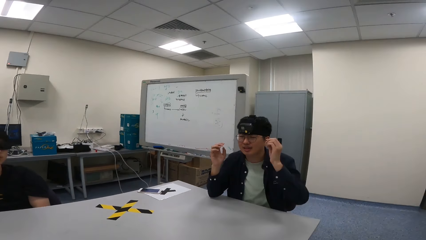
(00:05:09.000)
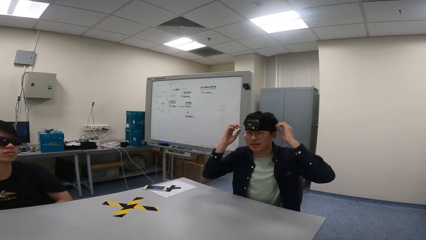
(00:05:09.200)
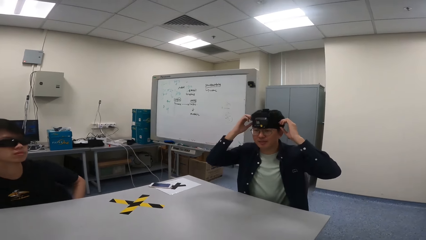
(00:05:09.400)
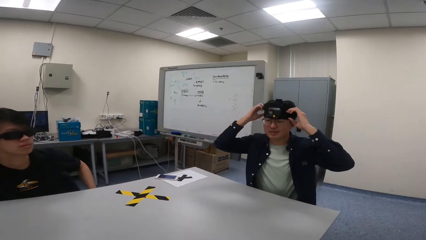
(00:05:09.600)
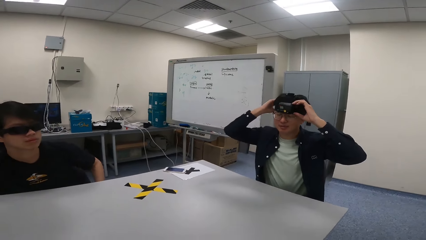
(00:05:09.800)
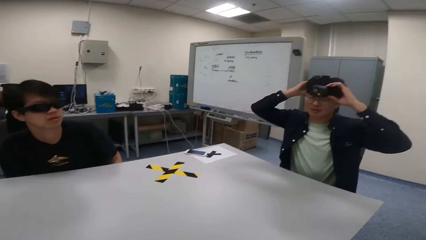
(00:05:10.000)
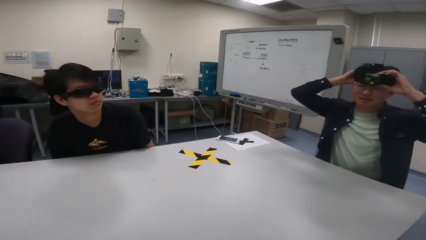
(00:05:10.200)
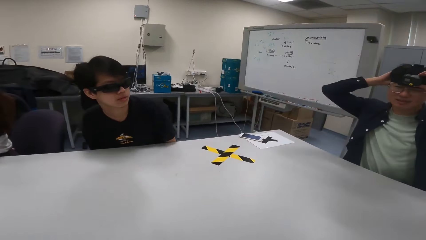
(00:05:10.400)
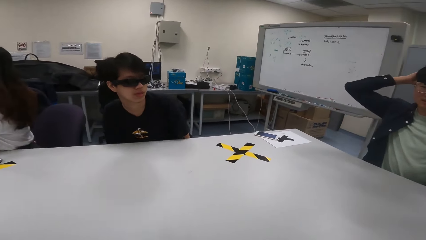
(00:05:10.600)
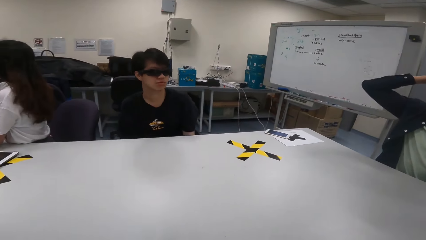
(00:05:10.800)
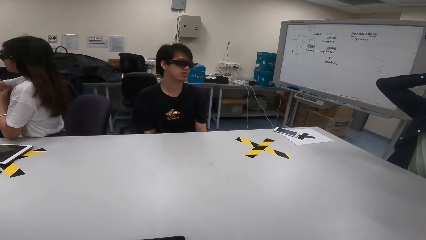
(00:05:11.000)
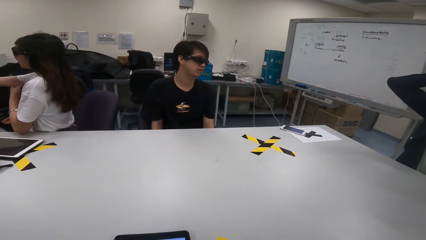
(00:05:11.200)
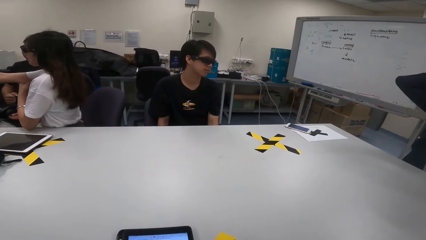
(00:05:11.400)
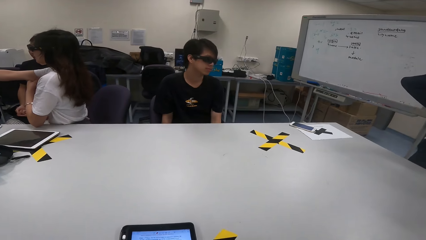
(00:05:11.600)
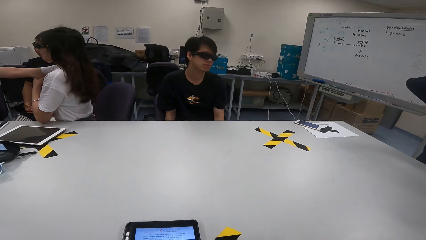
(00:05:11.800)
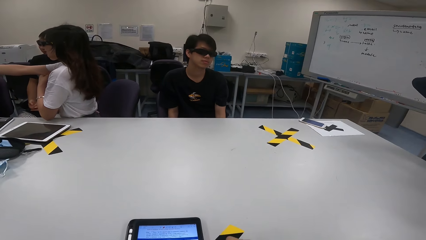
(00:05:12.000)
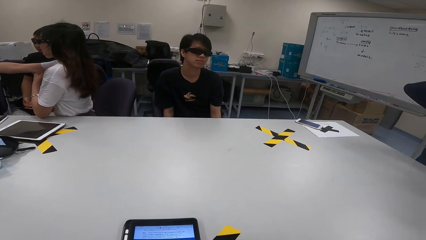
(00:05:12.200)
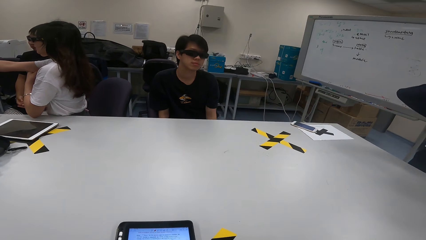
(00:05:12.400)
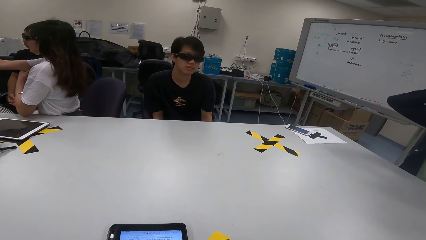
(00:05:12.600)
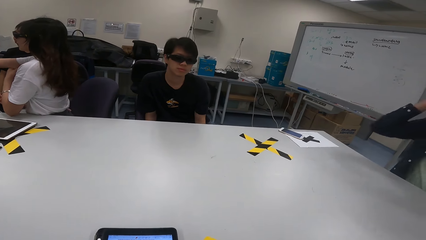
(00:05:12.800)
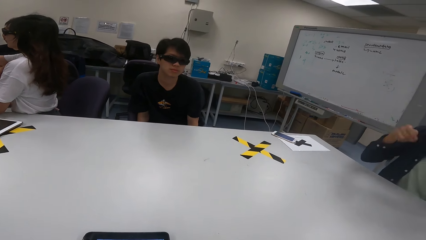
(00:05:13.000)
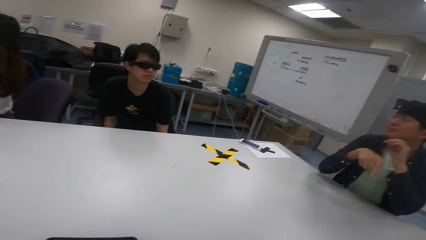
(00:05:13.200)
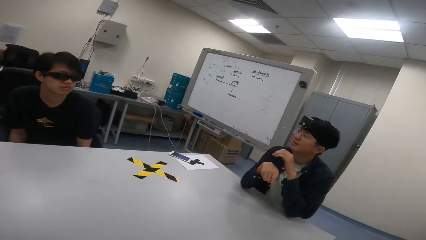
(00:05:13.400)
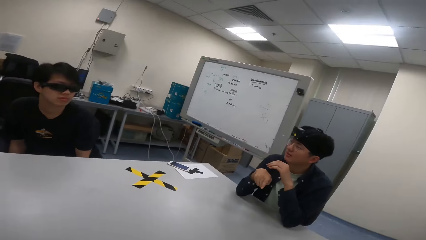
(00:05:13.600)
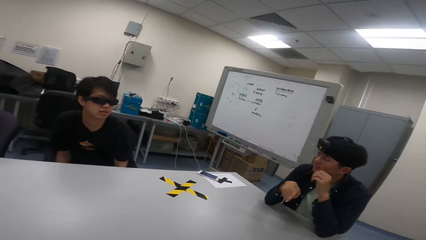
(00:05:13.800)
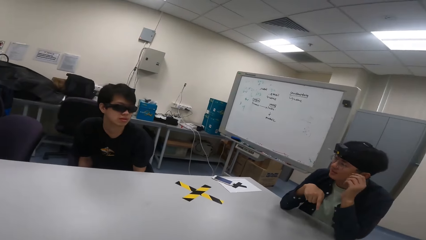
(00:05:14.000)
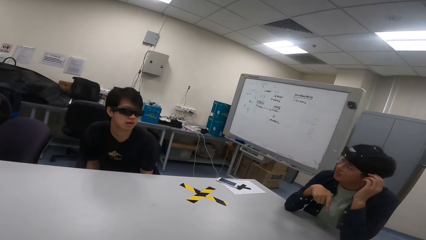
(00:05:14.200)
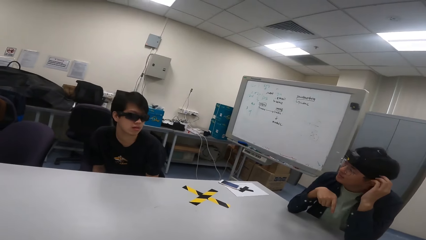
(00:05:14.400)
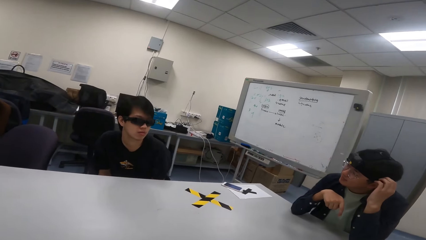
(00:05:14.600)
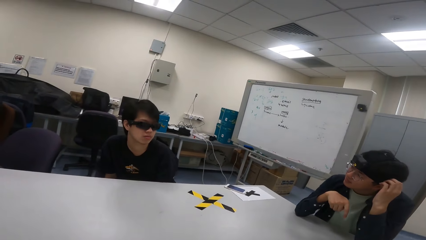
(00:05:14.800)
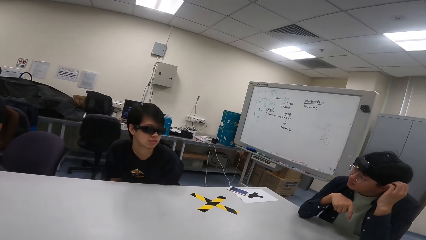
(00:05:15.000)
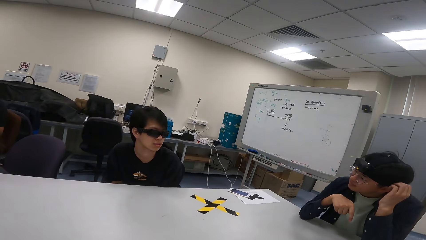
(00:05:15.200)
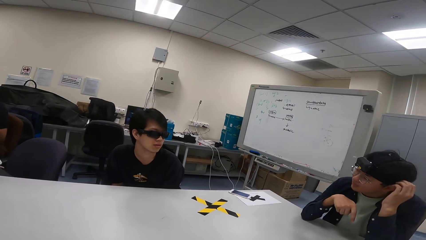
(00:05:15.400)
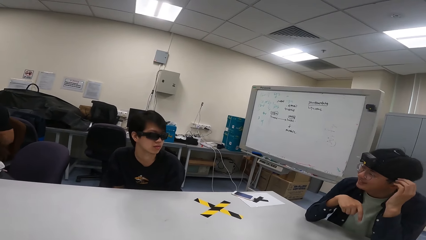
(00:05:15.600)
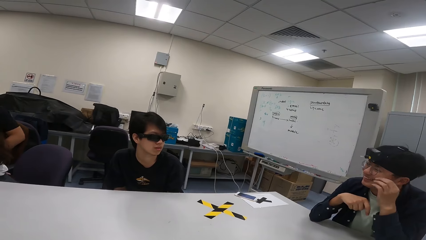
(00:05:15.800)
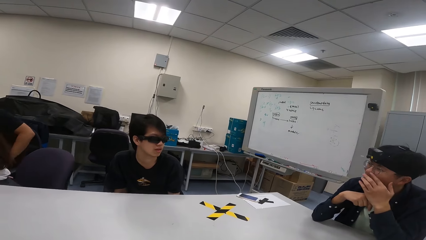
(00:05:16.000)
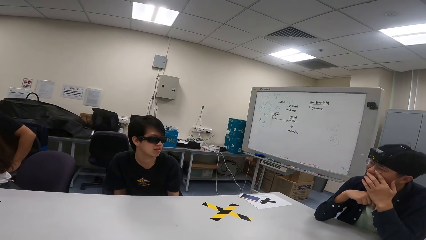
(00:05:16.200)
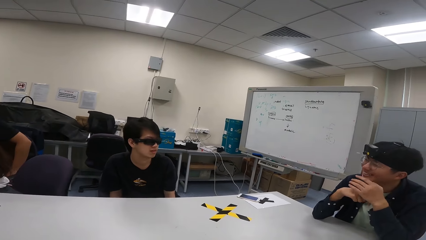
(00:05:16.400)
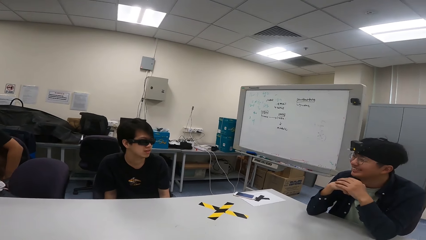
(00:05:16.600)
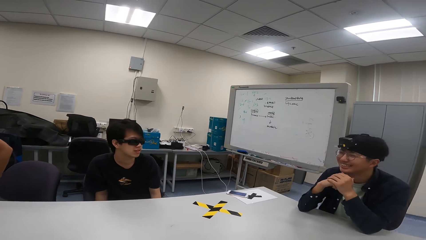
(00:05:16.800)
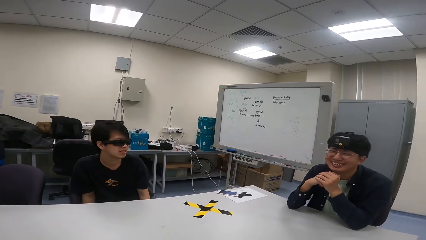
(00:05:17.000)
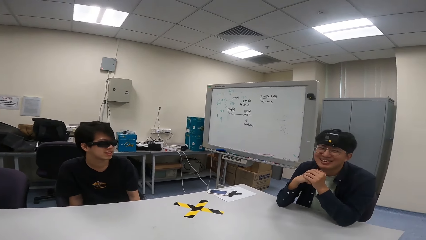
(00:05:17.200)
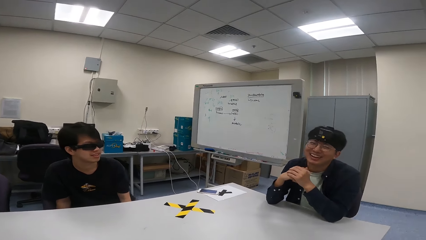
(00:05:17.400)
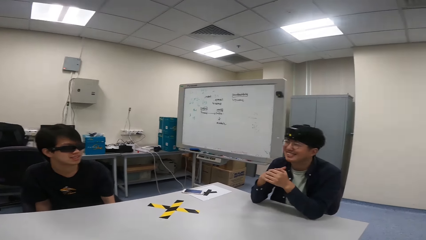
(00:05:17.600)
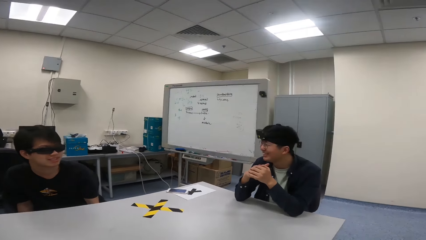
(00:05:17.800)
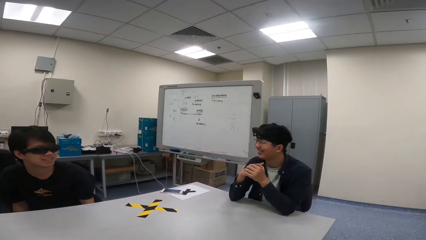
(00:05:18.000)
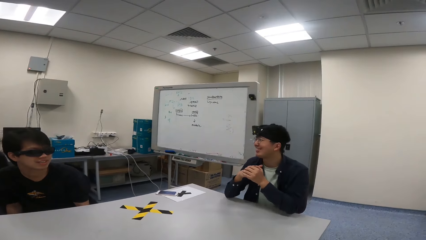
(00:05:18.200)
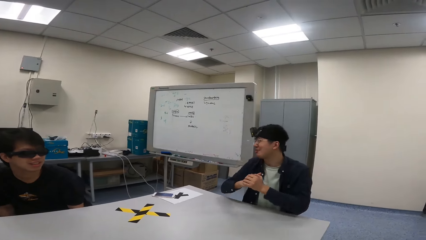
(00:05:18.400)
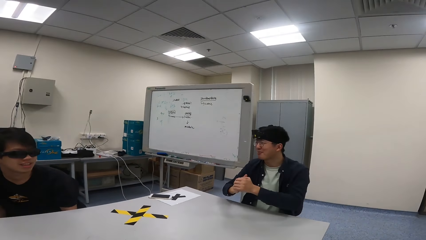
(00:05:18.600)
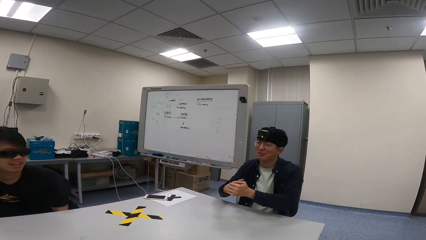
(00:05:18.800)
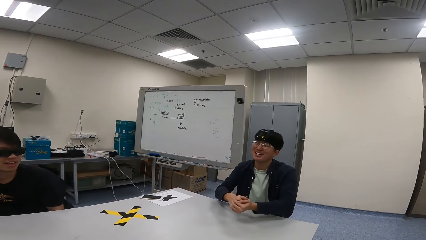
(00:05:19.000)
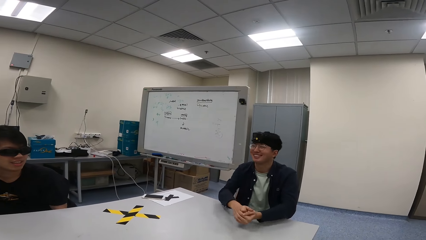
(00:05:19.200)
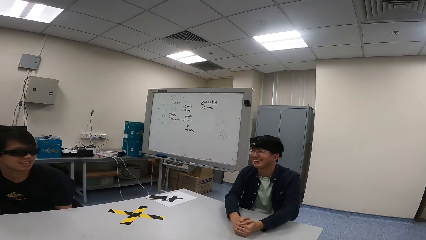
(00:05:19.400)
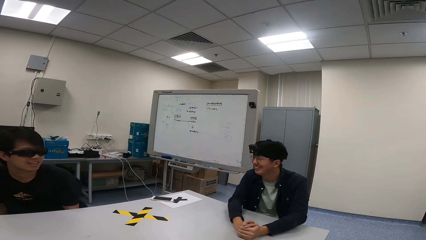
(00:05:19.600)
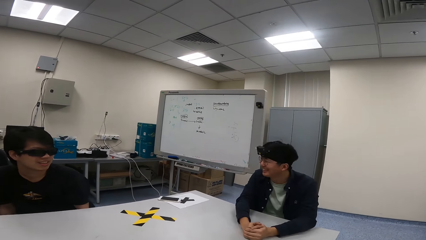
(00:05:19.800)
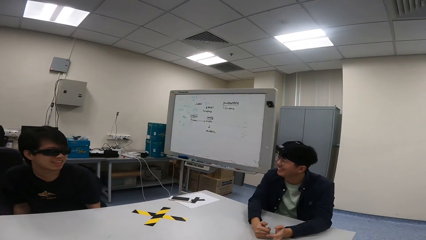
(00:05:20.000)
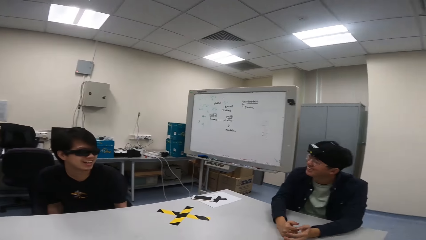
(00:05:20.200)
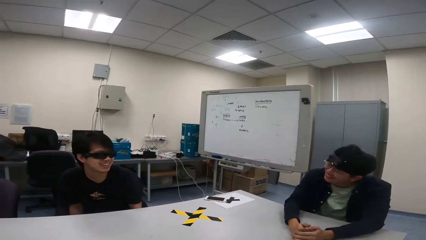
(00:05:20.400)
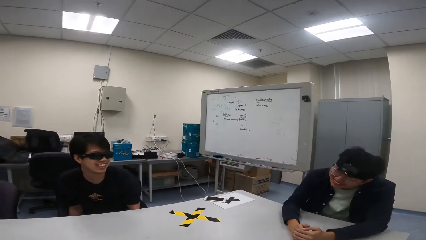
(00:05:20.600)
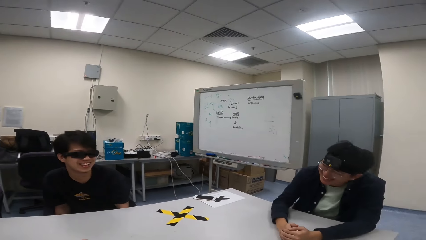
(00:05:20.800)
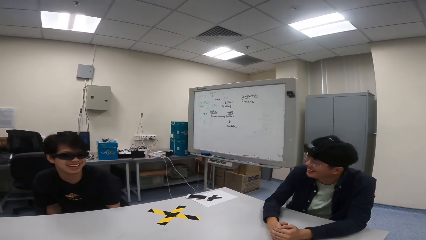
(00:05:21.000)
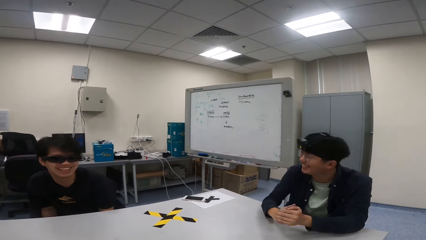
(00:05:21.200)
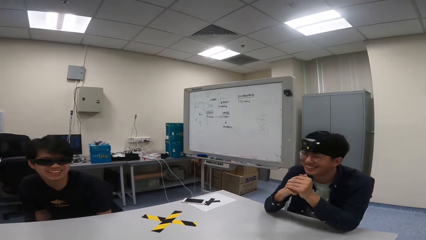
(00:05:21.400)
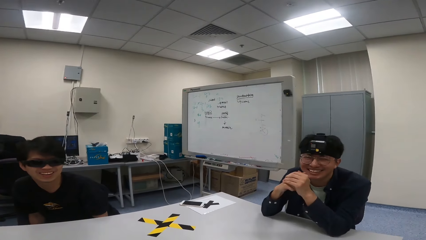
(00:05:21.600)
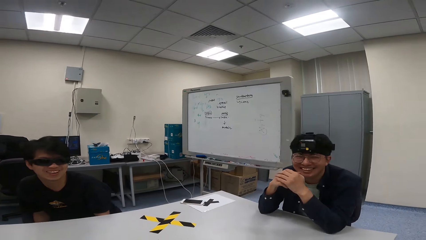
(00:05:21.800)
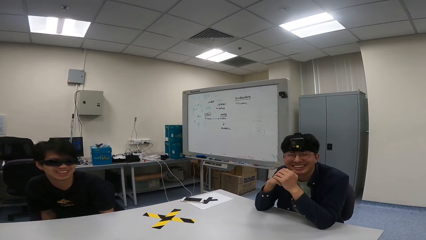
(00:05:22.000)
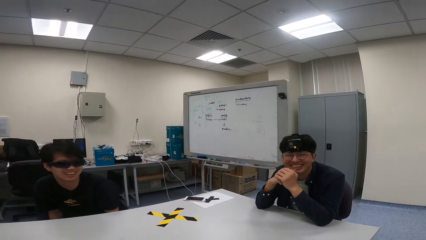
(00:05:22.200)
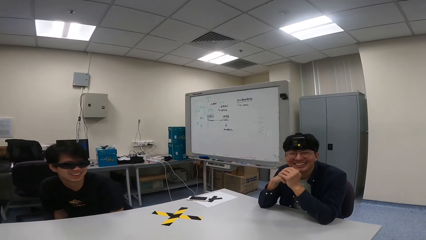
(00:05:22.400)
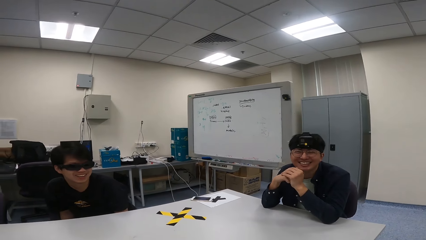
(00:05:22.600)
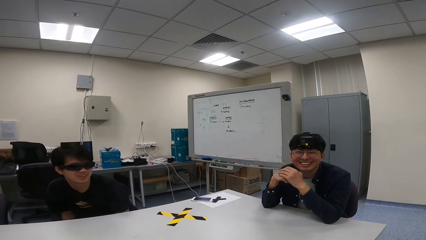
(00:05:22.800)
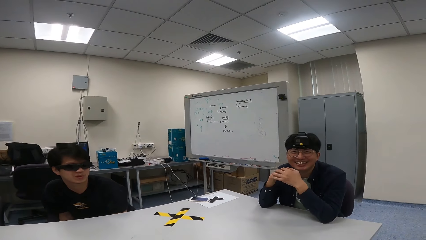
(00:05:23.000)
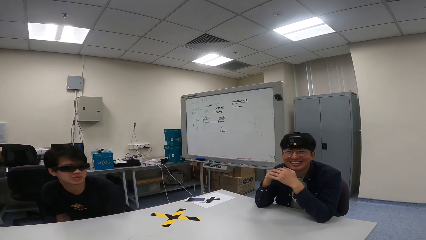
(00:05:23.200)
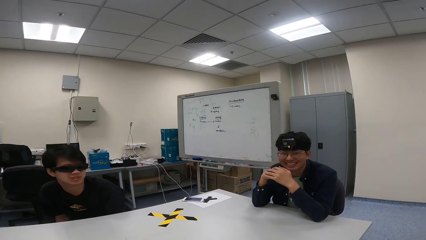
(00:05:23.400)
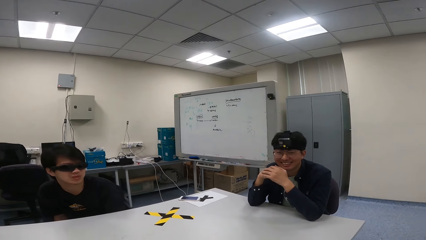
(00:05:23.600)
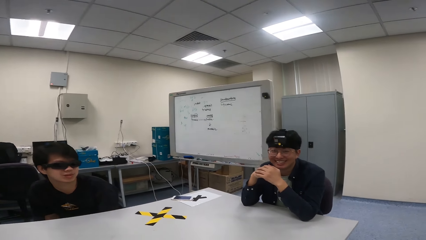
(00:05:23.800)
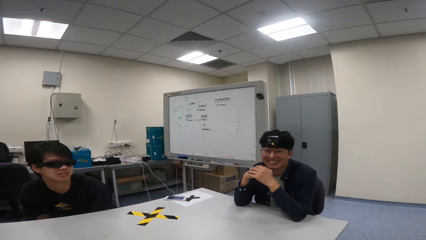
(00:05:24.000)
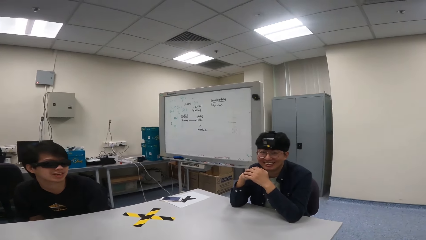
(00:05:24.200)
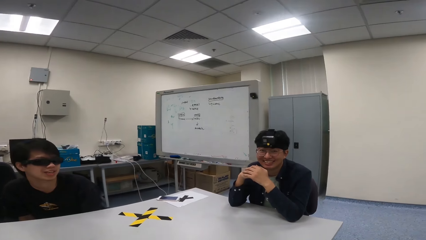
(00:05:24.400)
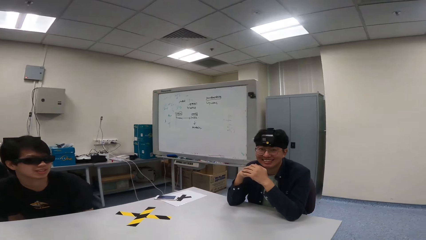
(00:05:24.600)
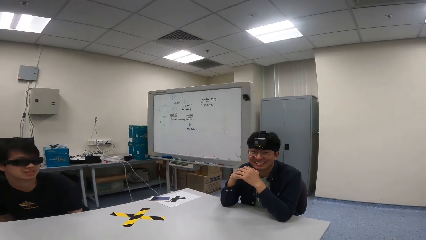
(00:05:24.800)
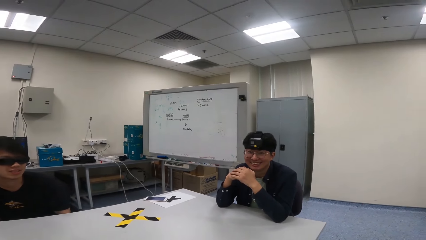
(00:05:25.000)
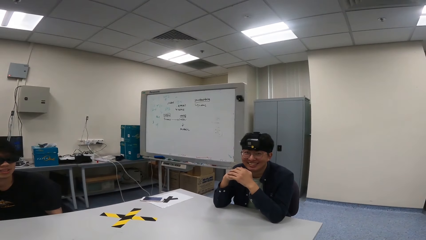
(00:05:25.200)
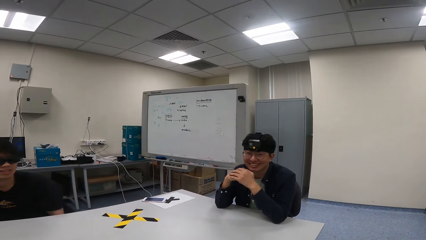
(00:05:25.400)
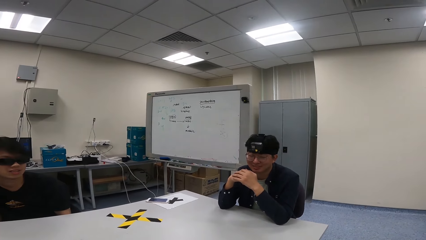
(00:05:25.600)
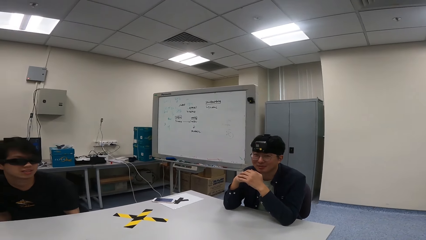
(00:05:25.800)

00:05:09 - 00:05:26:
A boy adjusts the camera on the head. The camera wearer looks at another boy. They look at the first boy.
